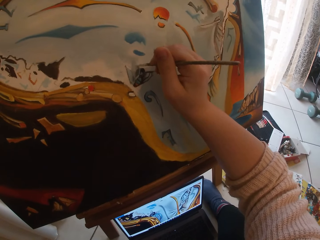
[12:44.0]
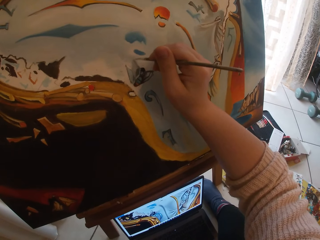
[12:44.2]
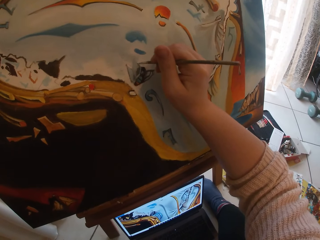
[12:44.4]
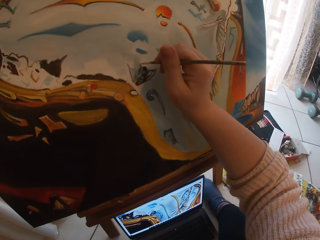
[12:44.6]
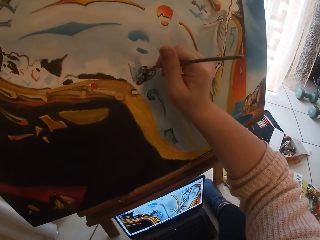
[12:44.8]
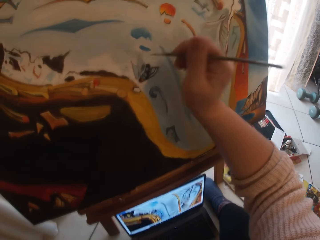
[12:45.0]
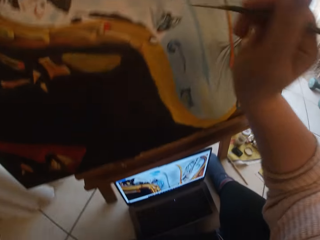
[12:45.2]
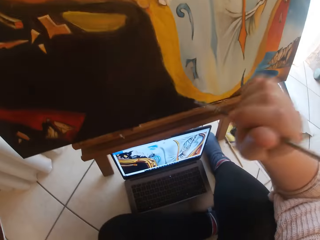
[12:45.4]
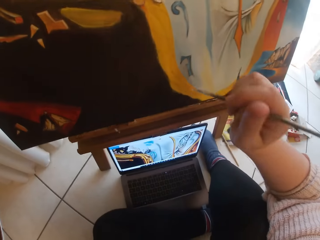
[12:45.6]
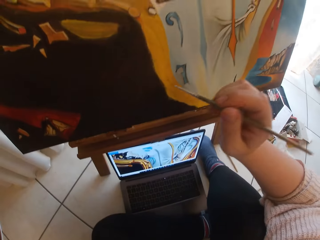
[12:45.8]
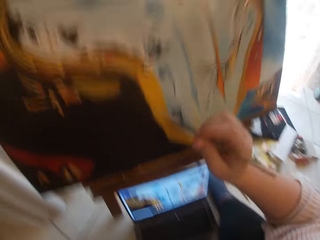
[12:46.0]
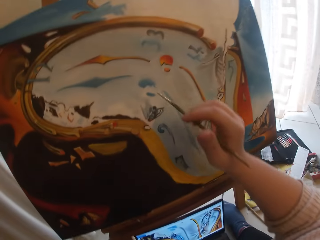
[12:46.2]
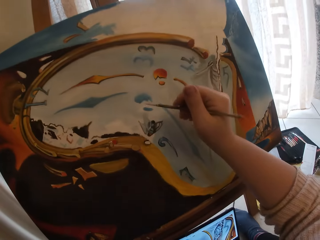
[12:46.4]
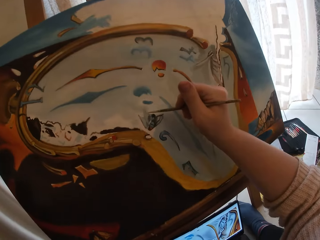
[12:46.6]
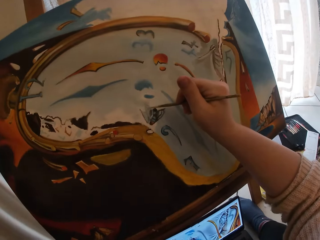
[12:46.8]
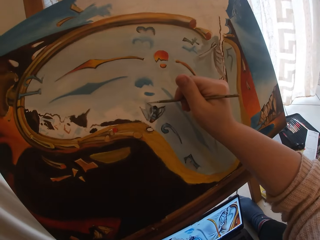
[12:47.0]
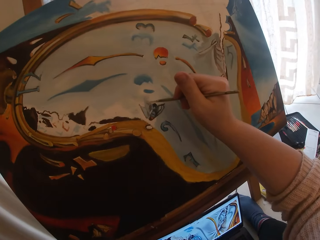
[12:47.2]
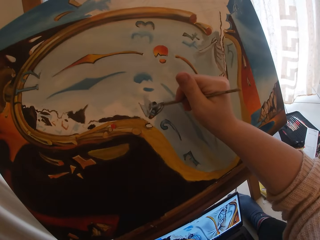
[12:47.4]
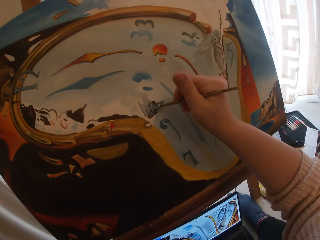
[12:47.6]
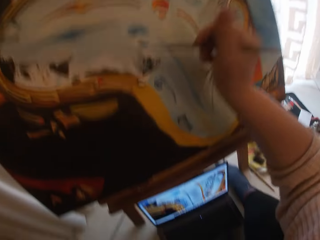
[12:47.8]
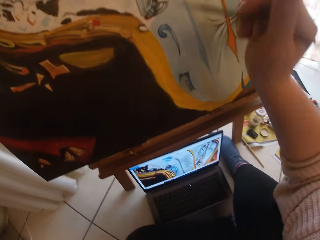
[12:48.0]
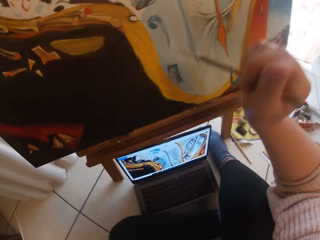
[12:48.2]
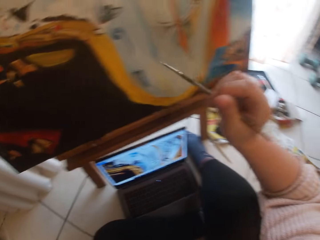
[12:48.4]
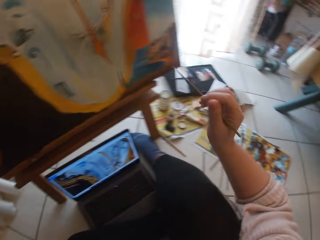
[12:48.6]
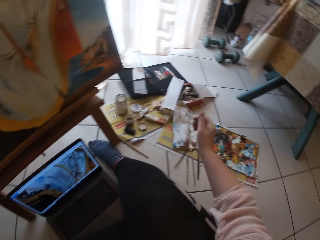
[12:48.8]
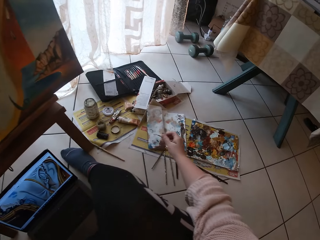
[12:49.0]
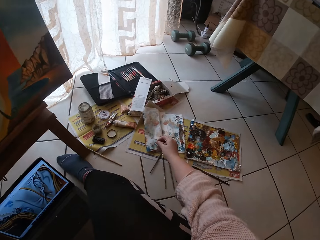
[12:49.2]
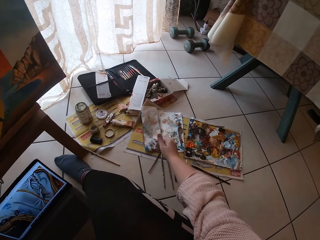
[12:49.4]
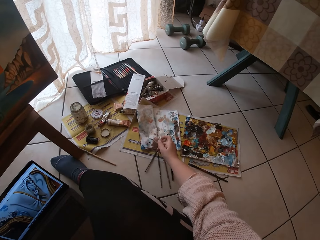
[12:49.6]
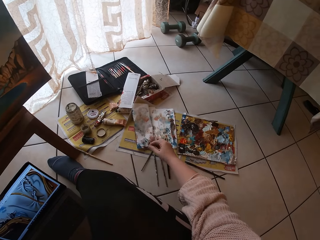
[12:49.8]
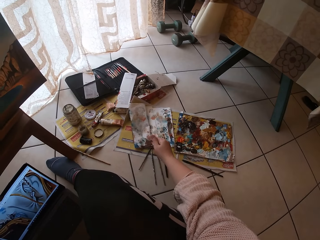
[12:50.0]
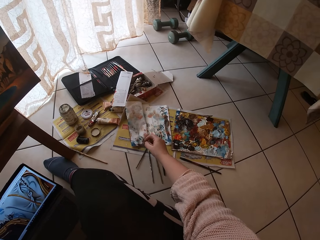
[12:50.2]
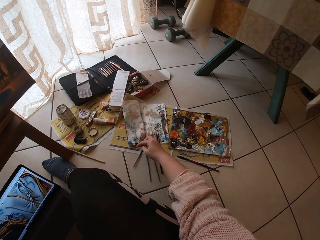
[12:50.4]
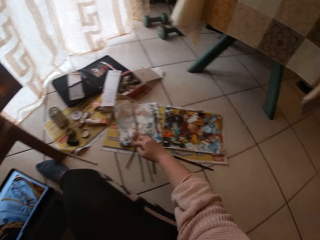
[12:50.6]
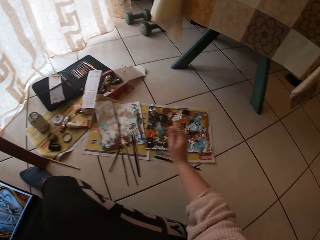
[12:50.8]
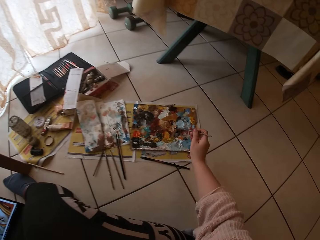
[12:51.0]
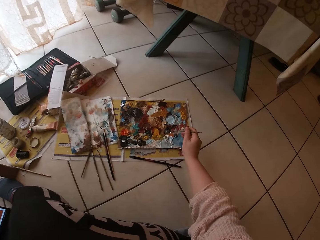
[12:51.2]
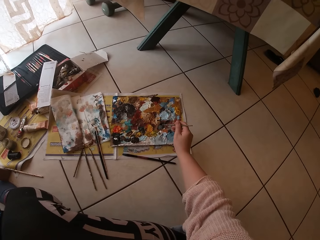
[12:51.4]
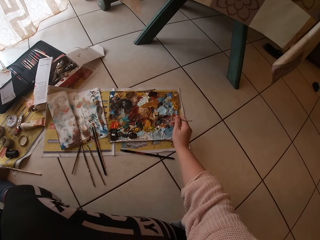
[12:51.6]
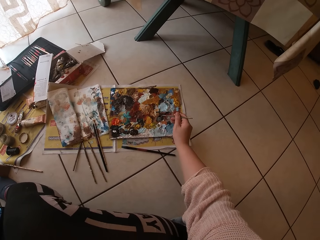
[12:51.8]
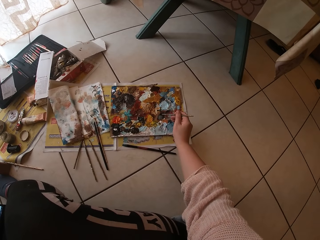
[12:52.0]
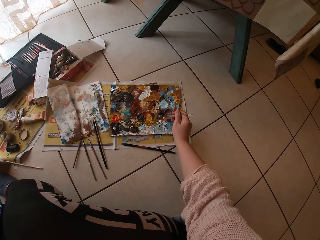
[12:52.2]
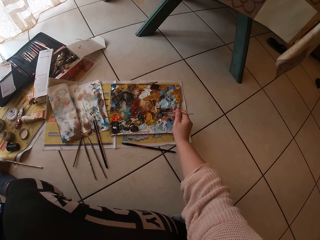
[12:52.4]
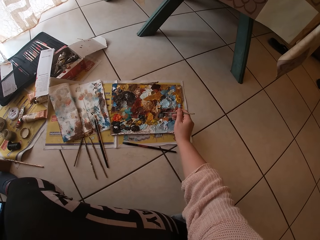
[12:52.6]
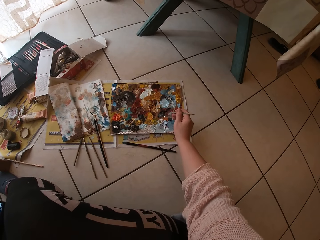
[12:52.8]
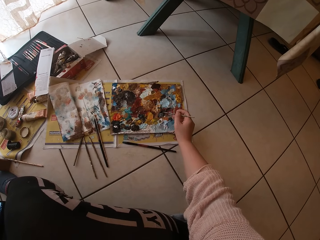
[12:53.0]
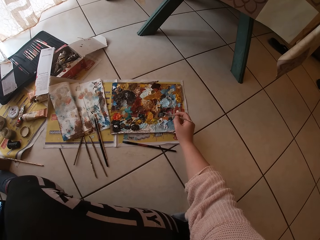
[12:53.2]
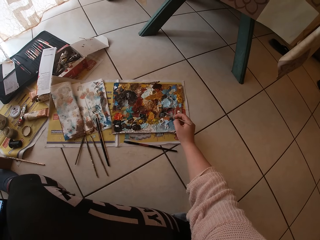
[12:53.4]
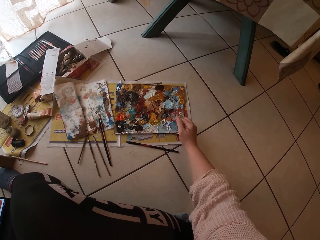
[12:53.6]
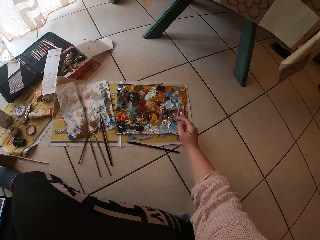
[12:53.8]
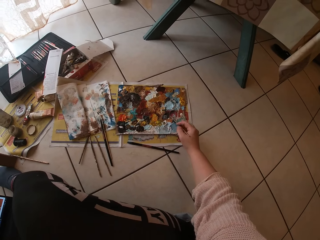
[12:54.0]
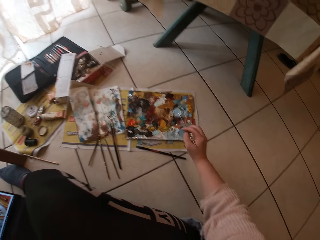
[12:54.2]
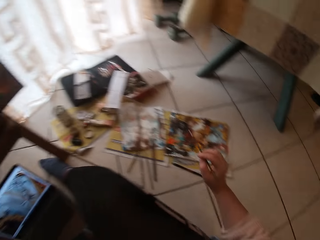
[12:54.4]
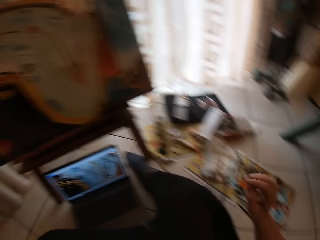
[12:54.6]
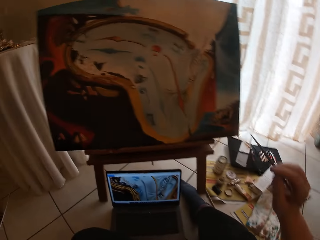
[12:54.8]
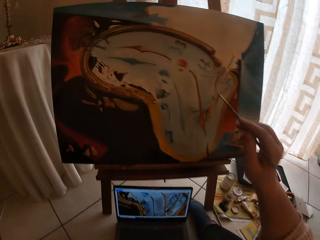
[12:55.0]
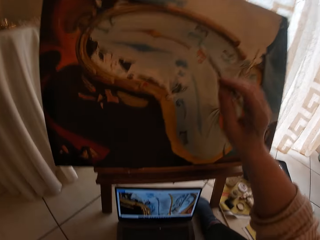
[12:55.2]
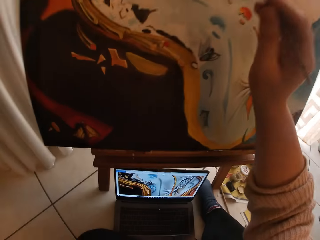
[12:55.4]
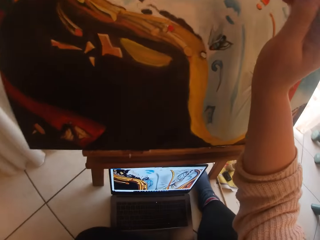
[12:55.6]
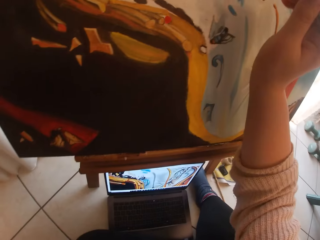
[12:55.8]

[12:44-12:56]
The camera wearer looks at the picture on the laptop. They paint art. They remove extra paint from the paint brush. They swirl the brush on a paper. They pick paint with the paint brush. They swirl the brush on the palette.

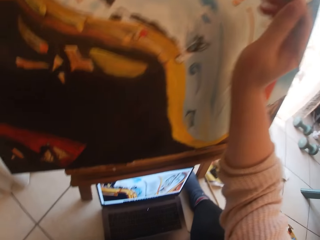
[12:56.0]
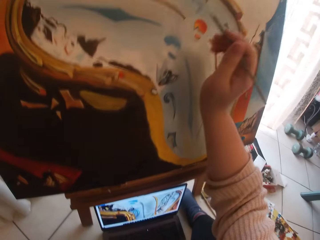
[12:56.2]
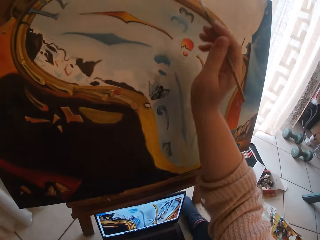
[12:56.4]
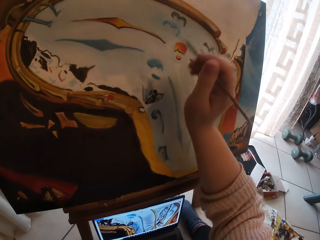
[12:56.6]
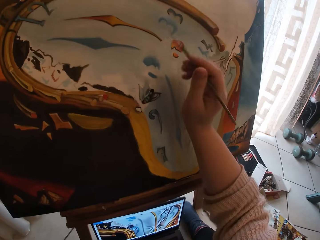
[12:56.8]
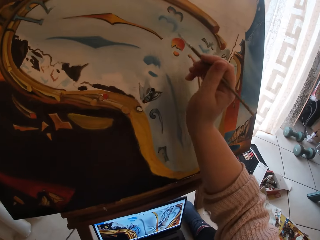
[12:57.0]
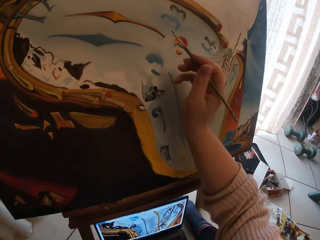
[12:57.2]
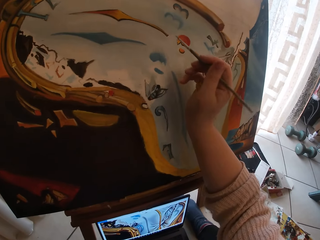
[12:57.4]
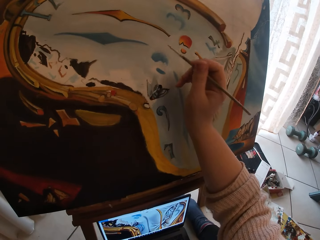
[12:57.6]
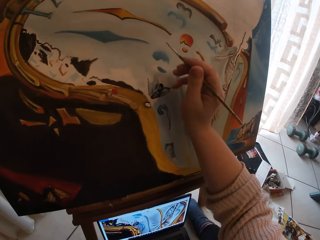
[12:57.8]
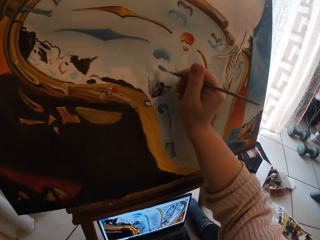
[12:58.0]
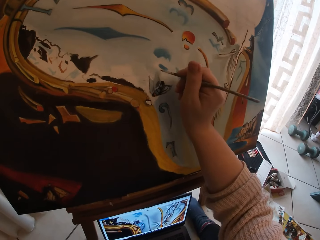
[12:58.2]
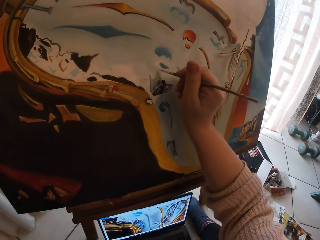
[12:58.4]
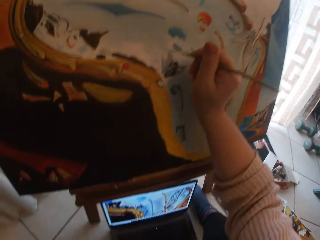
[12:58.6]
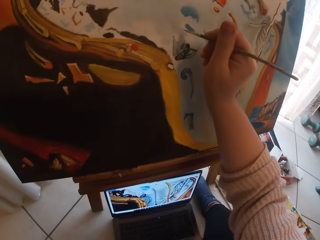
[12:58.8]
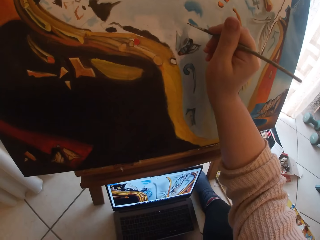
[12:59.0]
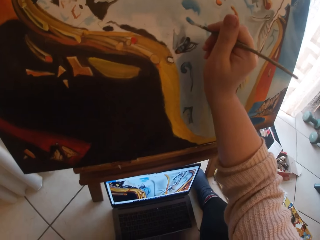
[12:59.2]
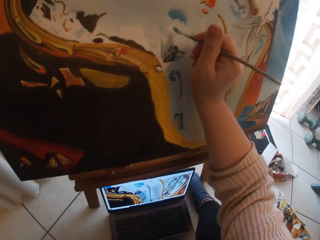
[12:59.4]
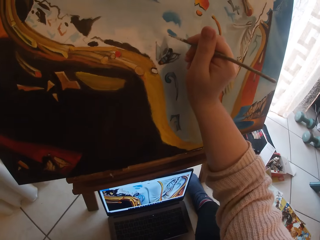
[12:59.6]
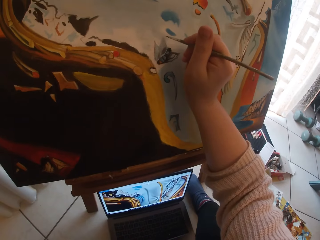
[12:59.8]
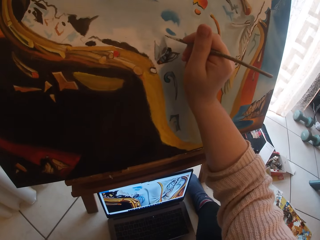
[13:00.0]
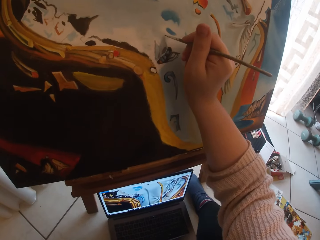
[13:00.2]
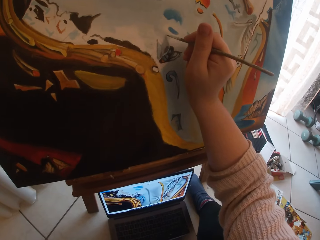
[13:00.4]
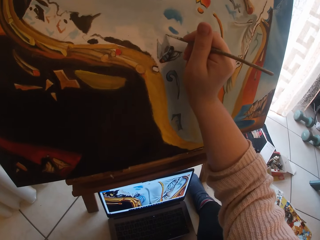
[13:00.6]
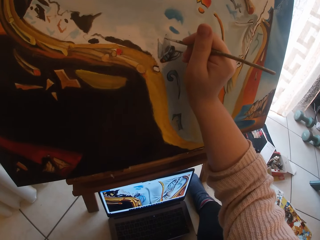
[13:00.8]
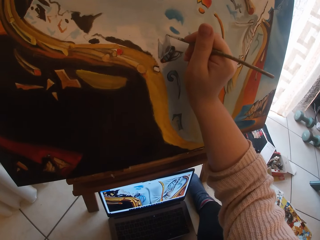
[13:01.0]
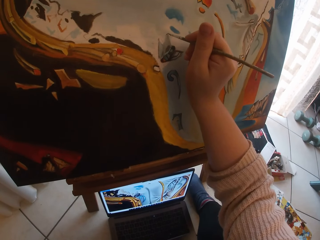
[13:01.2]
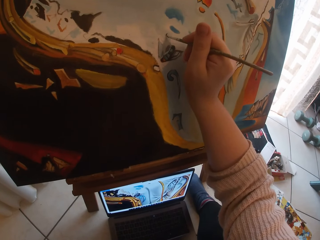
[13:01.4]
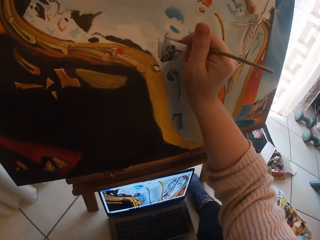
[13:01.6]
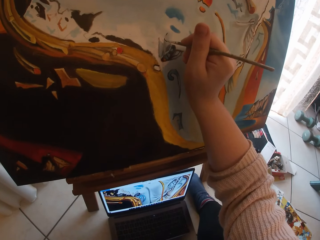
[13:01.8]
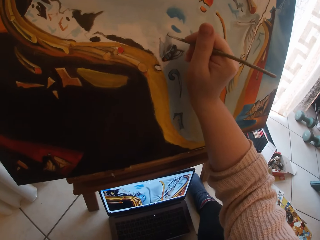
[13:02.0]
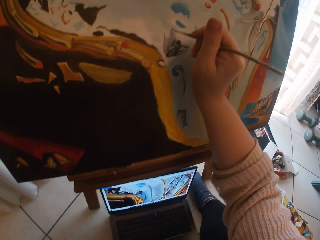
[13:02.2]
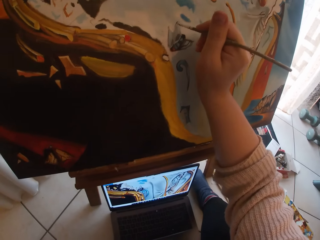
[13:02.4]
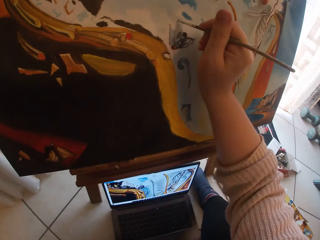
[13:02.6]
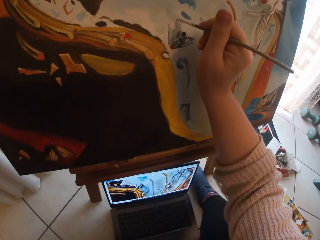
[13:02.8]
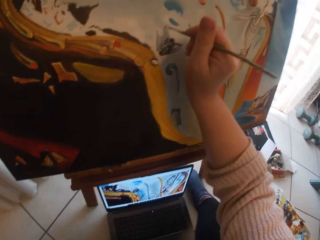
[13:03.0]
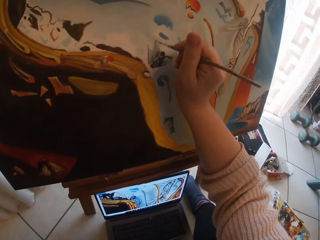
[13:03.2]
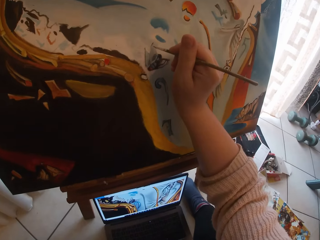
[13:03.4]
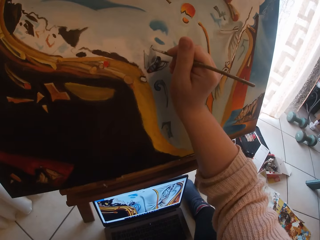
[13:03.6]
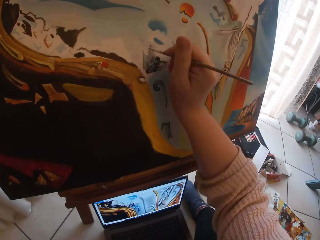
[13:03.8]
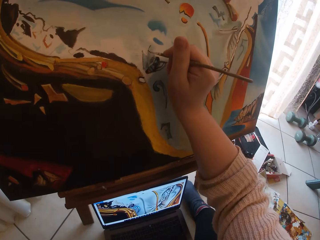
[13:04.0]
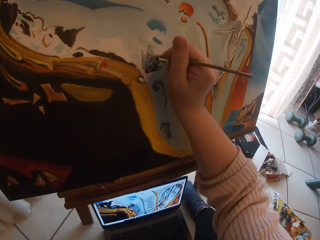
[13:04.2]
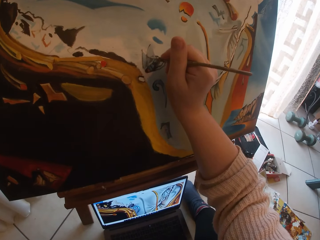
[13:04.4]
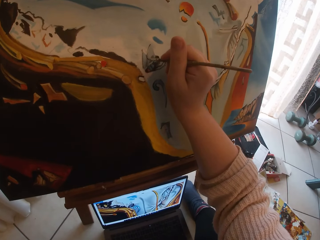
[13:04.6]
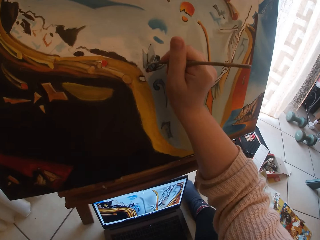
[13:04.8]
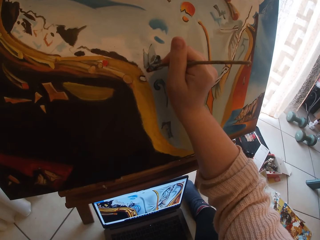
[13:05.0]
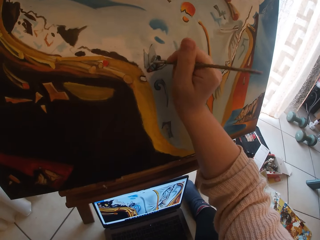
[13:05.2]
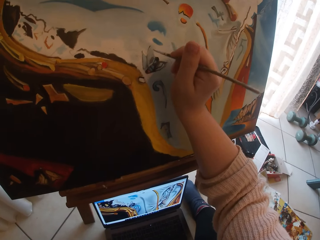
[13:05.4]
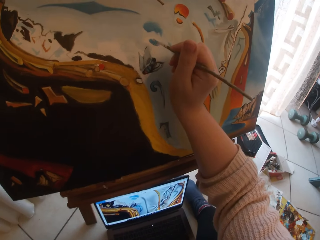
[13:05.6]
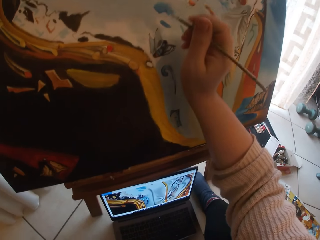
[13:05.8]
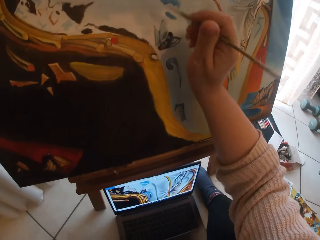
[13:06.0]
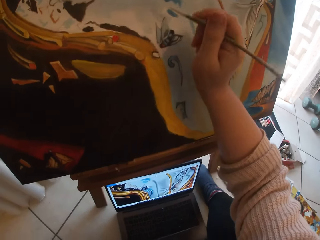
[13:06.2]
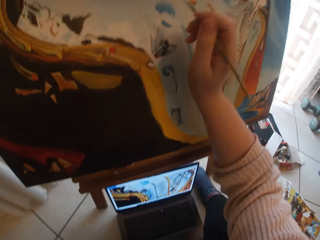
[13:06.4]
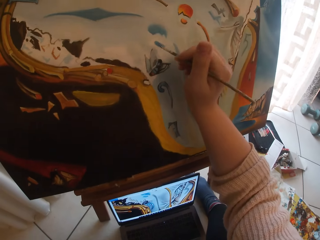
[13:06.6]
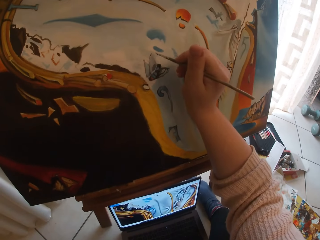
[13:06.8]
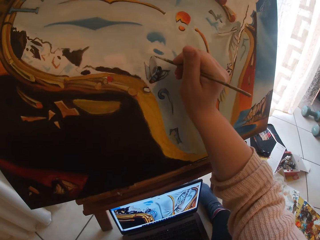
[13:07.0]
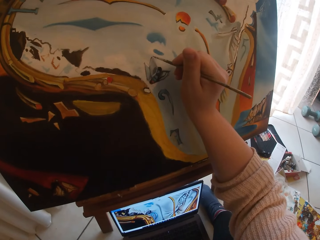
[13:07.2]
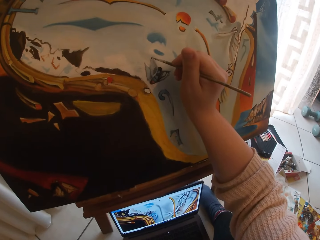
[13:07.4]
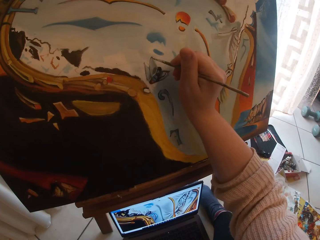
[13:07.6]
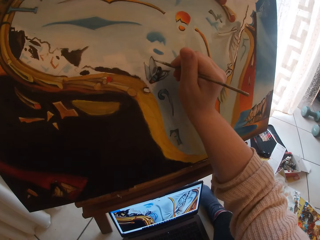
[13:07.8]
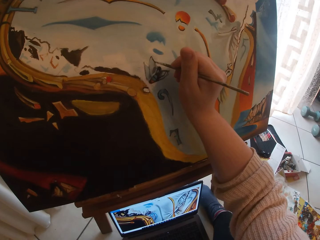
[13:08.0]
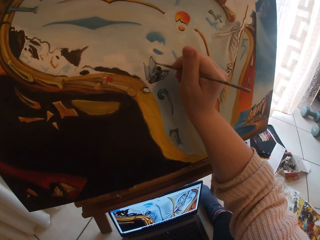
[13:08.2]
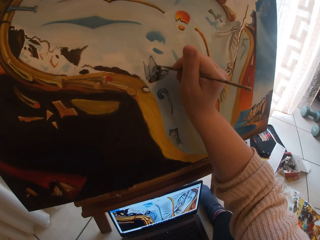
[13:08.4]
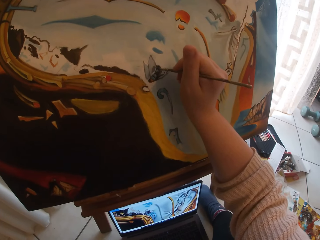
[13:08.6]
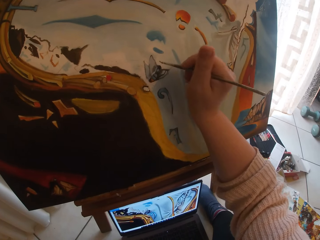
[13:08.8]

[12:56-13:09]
The camera wearer paints the canvas.
